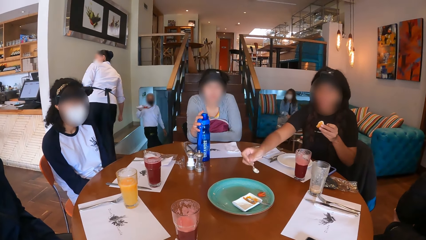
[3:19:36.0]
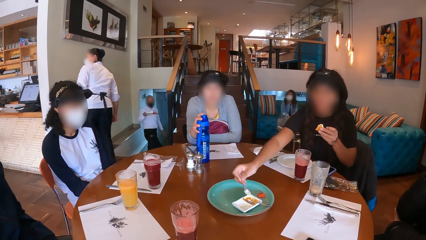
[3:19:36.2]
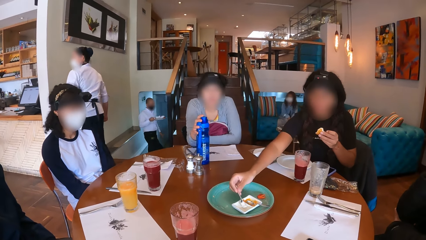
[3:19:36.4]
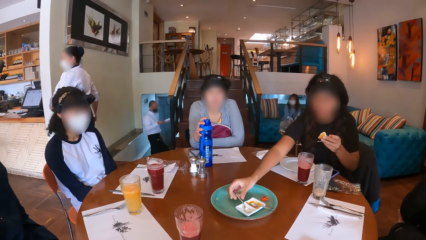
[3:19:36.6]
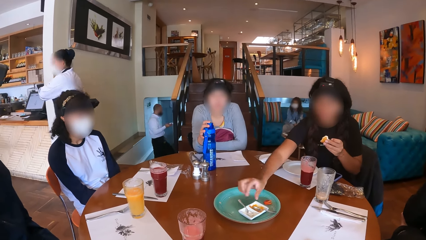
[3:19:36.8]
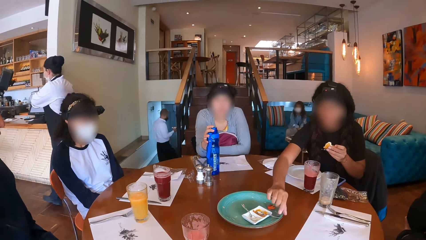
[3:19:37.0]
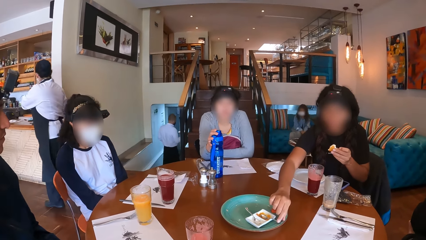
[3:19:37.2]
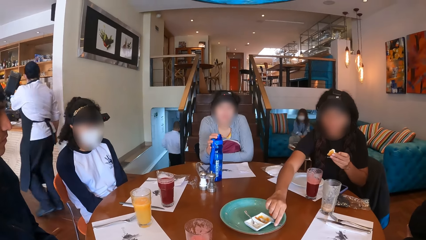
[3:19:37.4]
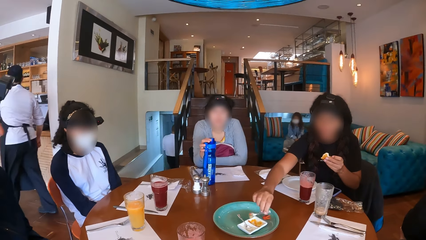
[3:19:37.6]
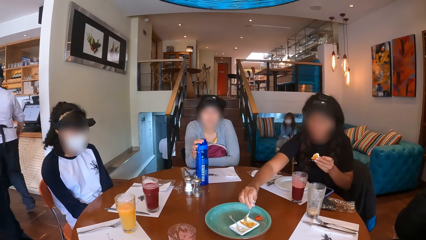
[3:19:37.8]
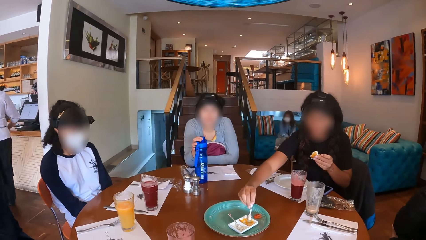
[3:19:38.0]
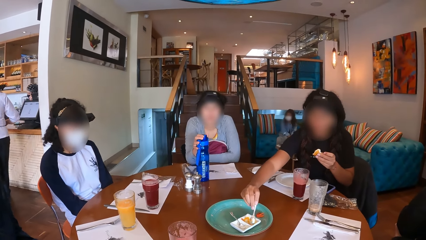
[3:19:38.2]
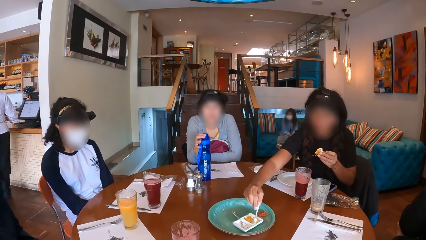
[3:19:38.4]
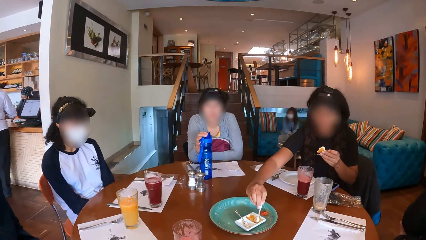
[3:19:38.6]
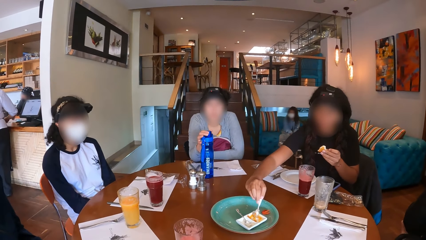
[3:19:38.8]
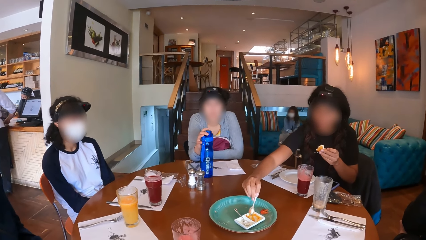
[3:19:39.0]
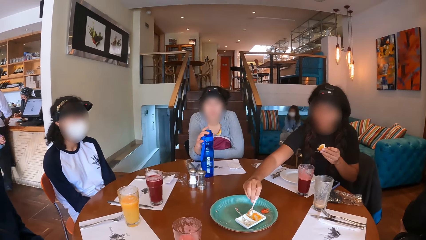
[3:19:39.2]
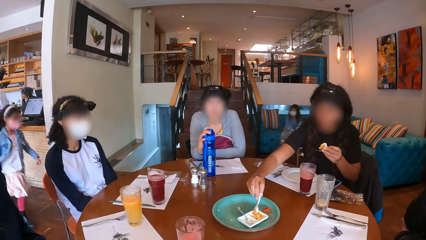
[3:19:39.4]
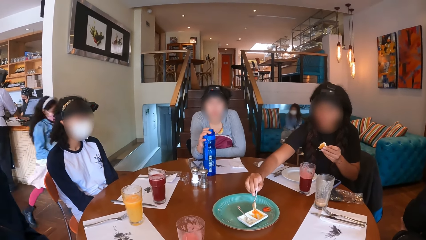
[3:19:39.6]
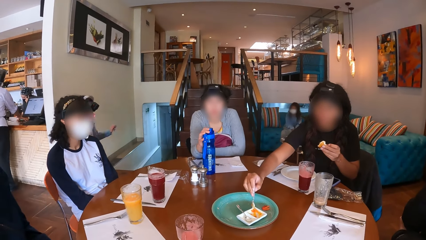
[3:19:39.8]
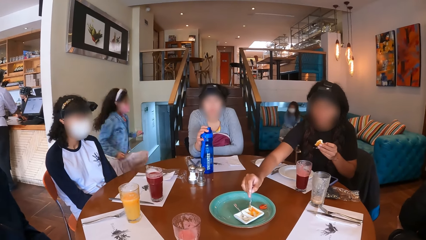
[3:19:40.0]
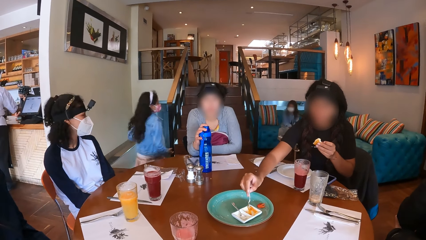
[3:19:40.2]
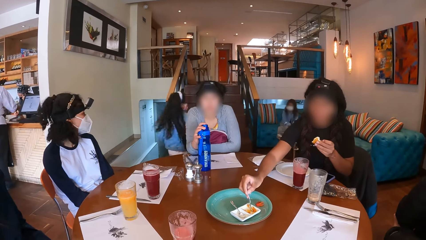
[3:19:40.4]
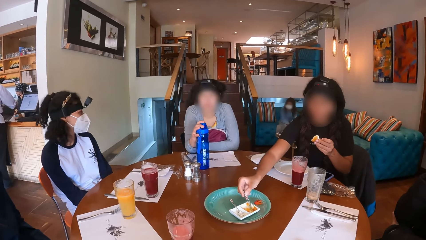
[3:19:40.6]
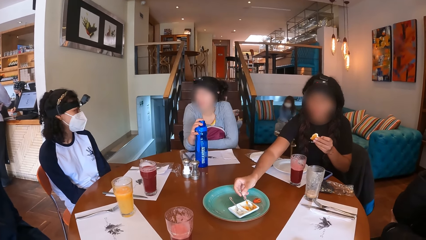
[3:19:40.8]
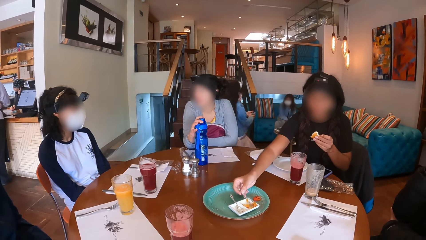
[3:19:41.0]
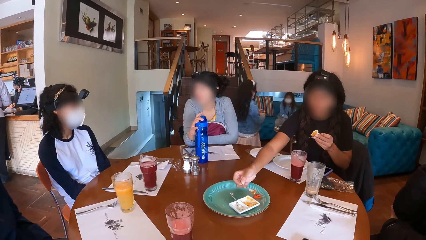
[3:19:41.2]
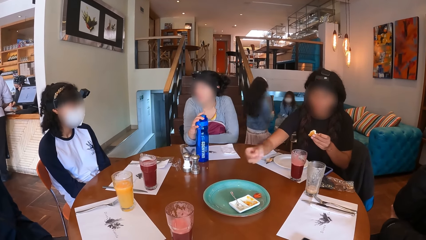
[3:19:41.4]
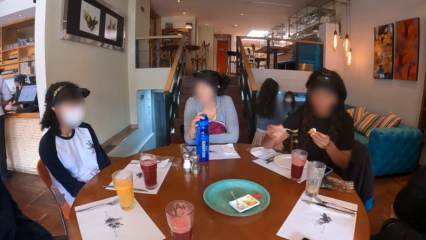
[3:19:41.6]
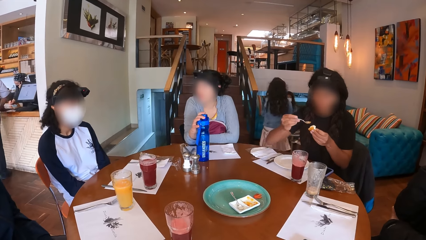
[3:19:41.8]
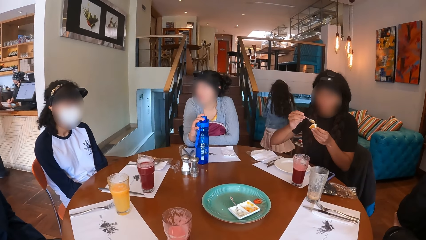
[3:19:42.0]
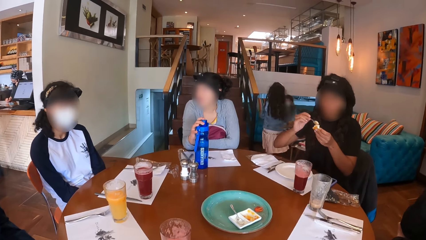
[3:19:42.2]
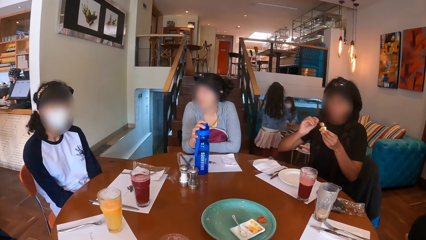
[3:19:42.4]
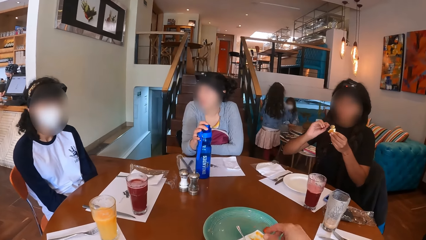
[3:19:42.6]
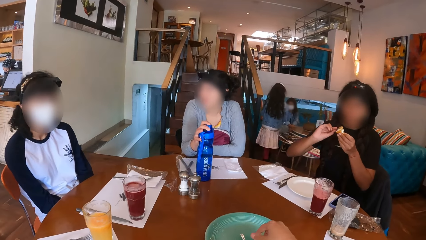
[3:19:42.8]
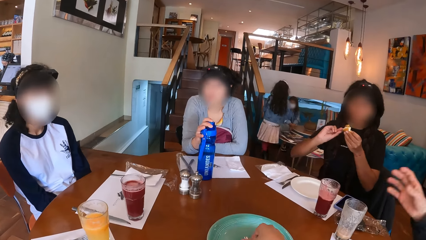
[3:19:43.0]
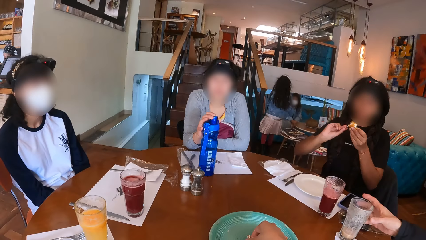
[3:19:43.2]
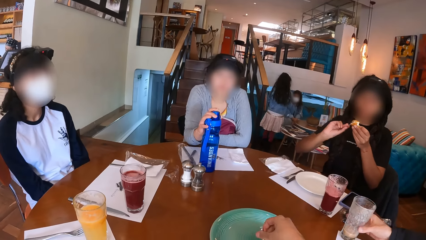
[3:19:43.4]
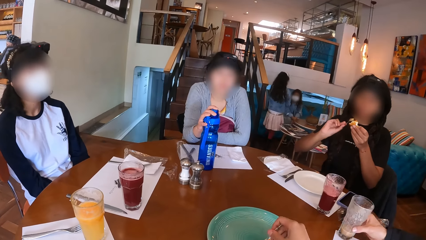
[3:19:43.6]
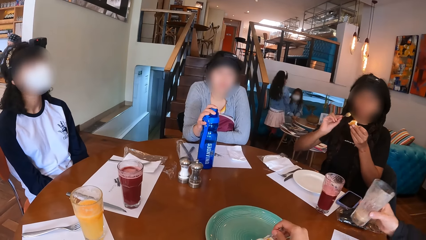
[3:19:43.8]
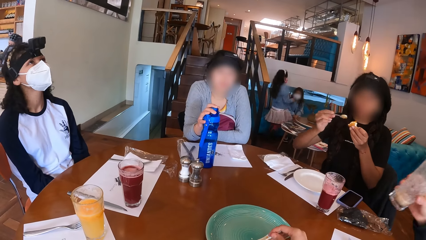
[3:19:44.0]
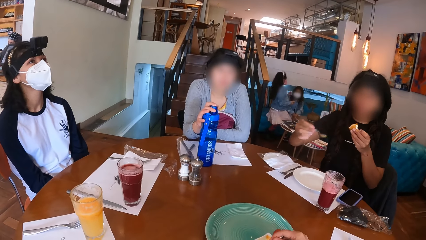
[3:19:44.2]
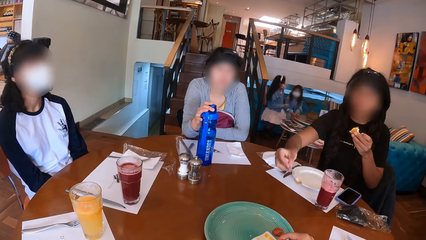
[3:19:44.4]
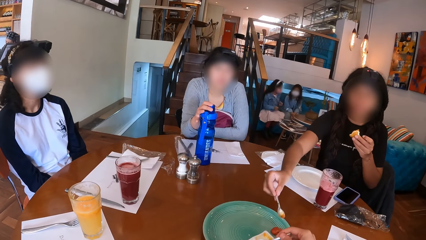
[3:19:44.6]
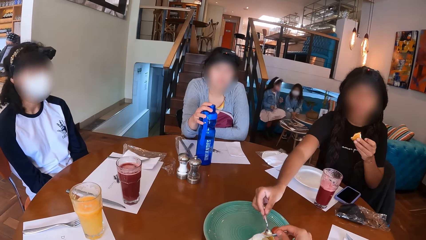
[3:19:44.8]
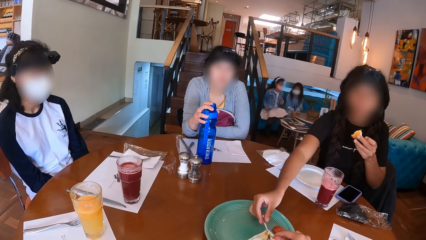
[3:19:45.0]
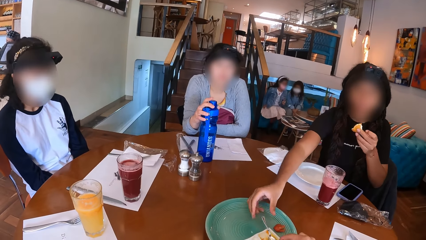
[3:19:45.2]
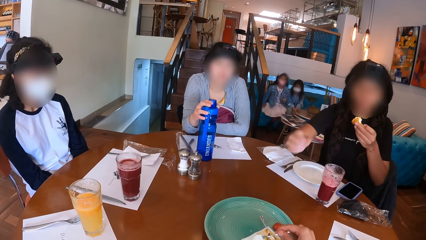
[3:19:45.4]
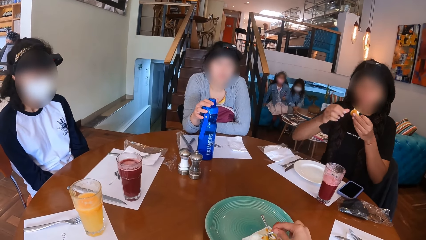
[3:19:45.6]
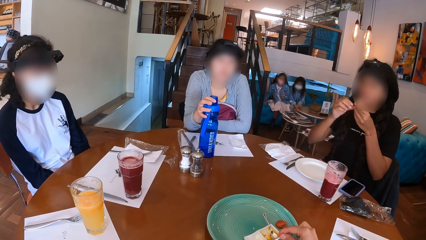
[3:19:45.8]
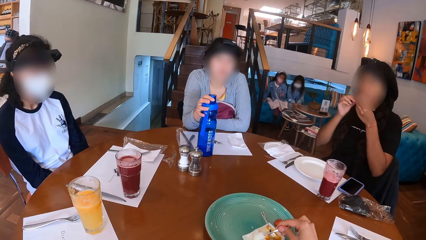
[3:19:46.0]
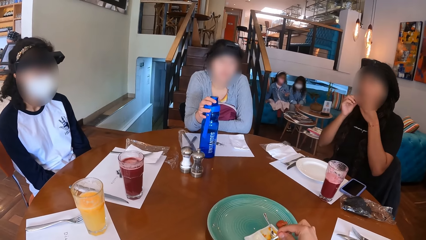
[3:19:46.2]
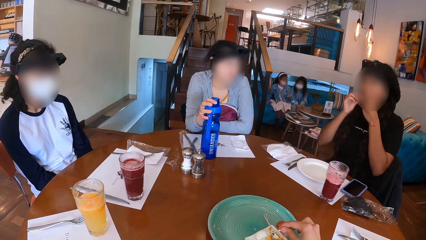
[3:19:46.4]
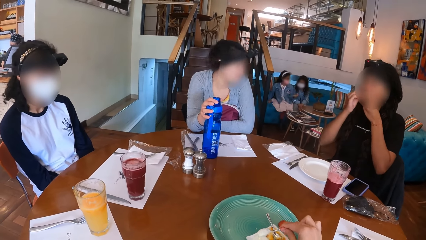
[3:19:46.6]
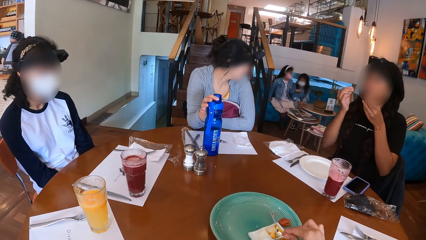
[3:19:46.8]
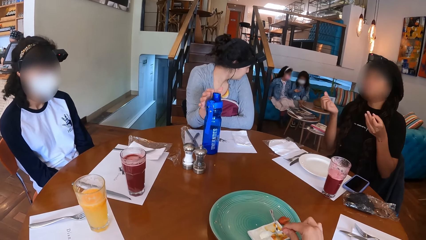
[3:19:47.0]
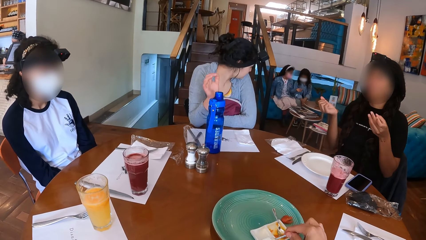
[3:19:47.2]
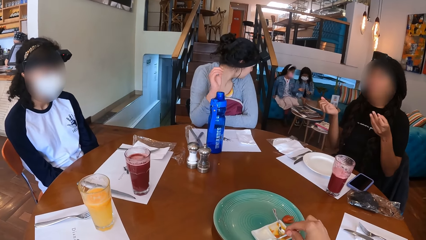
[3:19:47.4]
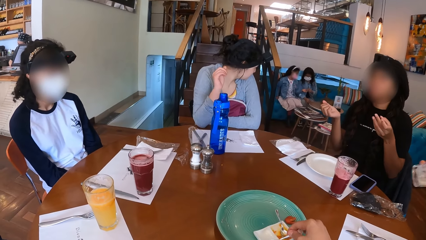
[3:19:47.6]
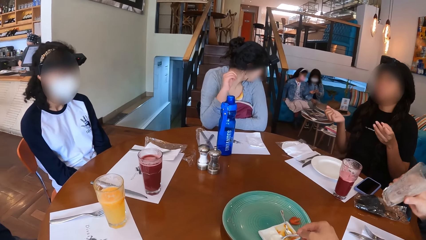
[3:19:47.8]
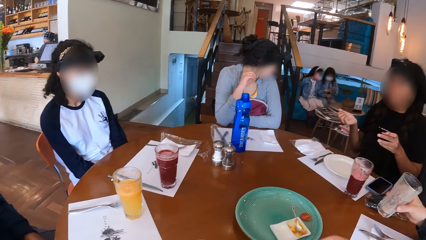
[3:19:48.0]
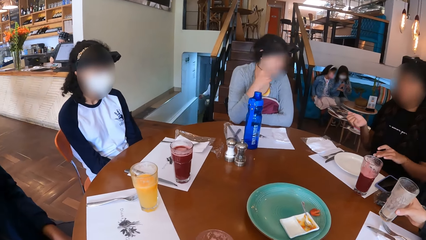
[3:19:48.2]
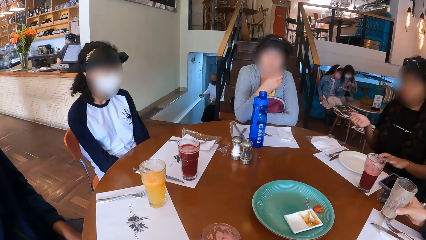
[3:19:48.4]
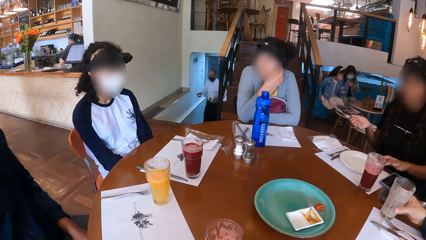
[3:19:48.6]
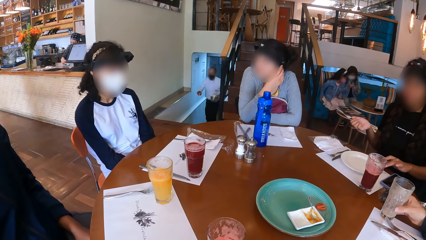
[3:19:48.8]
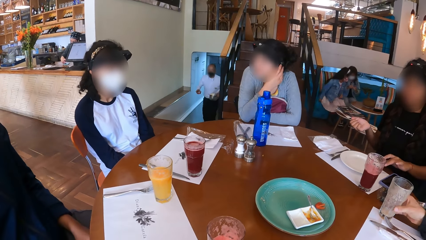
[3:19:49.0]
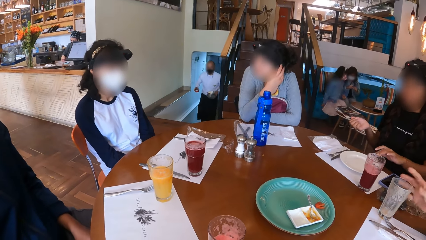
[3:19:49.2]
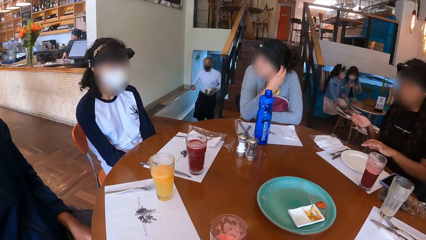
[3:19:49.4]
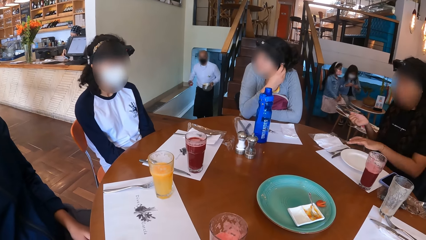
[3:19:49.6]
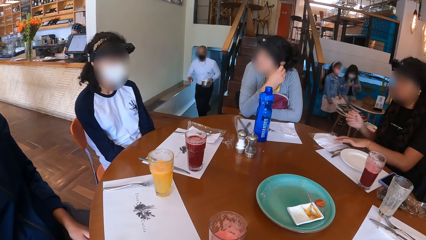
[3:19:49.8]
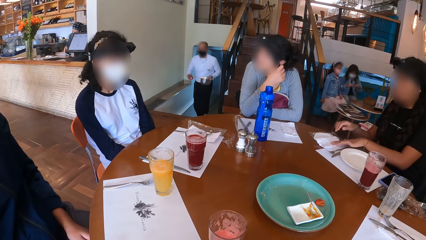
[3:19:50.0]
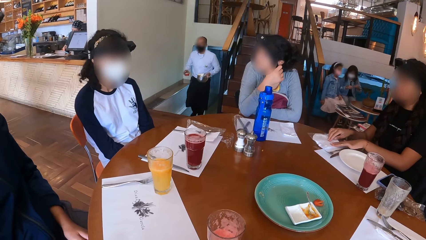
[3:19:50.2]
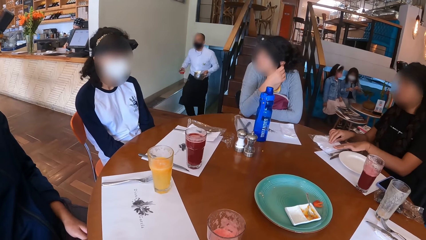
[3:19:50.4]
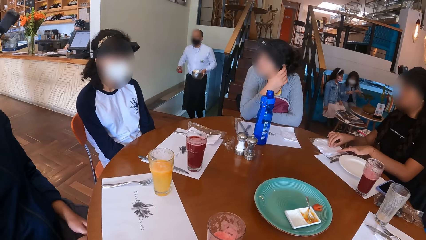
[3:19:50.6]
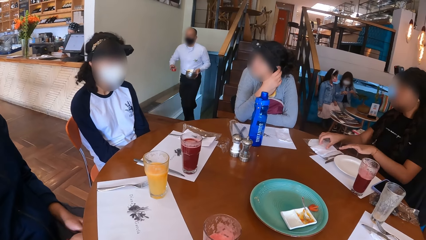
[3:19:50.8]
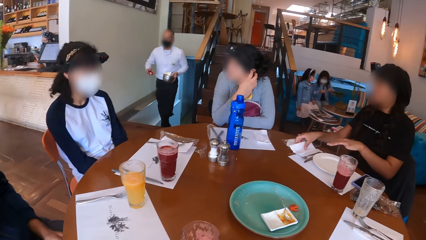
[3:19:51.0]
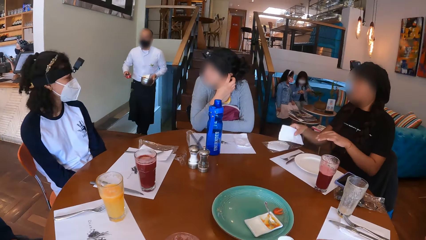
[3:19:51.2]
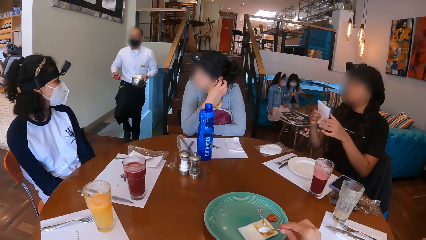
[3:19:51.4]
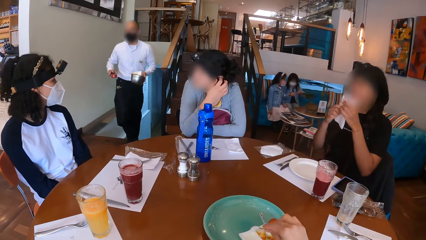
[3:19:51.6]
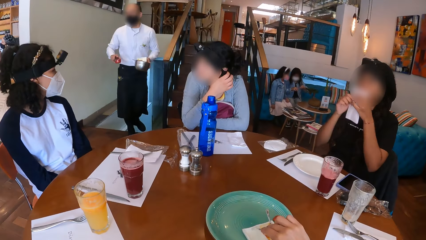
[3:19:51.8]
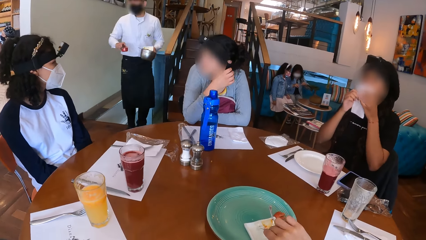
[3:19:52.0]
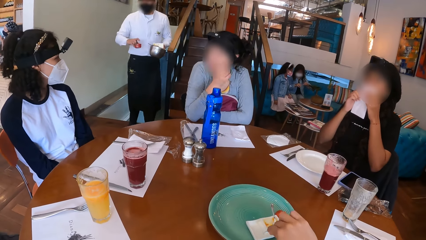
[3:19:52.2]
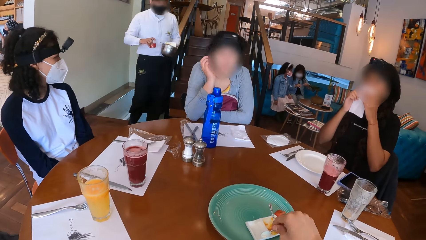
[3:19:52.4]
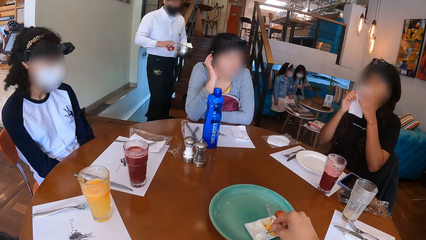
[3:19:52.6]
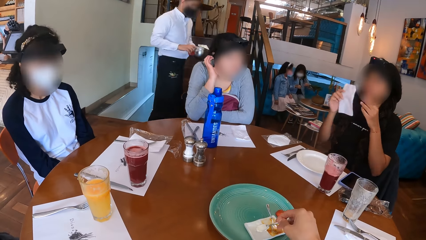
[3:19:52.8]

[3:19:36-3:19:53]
A woman drops the spoon on the plate on the green plate on the table with her right hand, picks the spoon from the plate on the green plate on the table with her right hand, scoops jam from the plate on the green plate on the table with the spoon in her right hand, and spreads the jam on the bun in her left hand with the spoon in her right hand. The camera wearer picks the spoon from the plate. The woman drops the spoon on the plate on the green plate on the table with her right hand. The camera wearer collects the food on the plate with the spoon. The woman puts the bun in her mouth with her hands. Another woman removes her right hand from the water bottle on the table and adjusts a nose mask on her face with her right hand. The camera wearer scoops the food with the spoon. The first woman wipes her hands on a serviette on the table, picks the serviette from the table with her right hand, holds the serviette with her hands, and cleans her mouth with the serviette in her hands.
